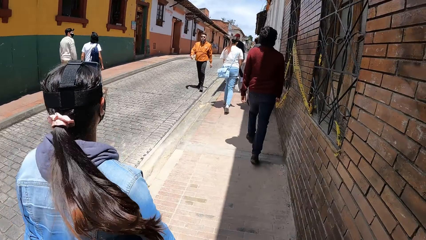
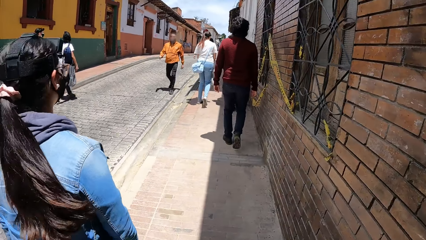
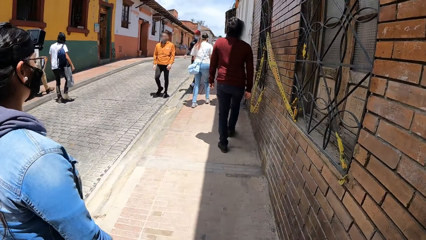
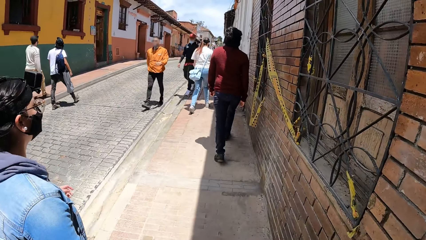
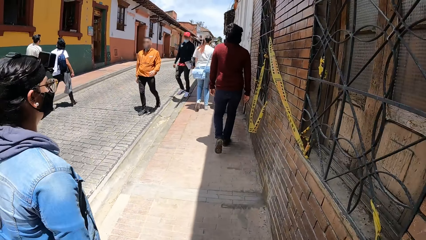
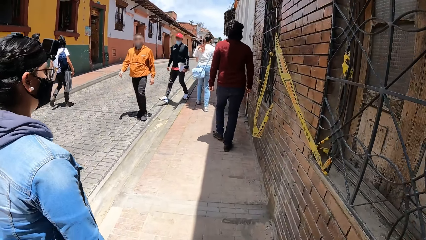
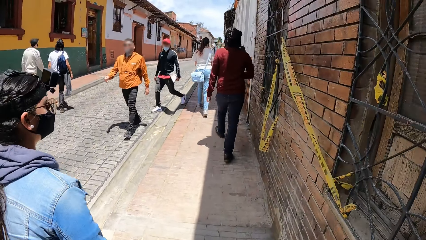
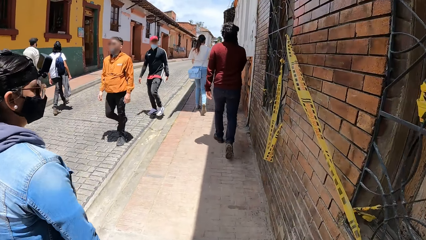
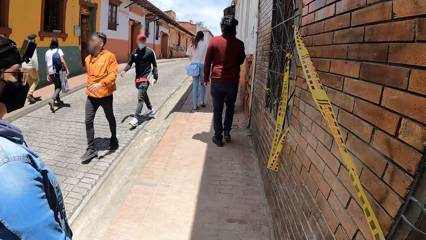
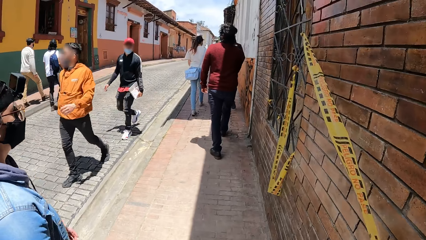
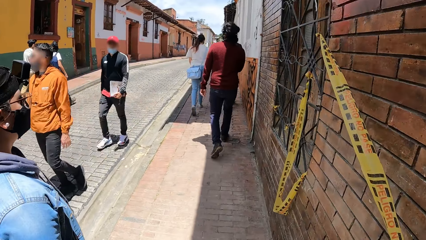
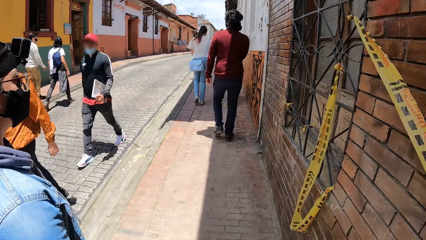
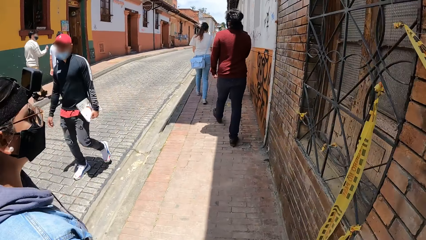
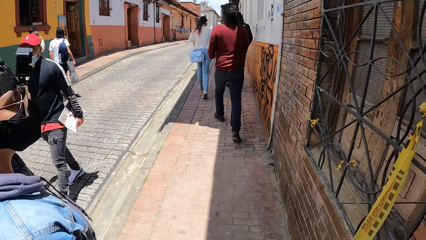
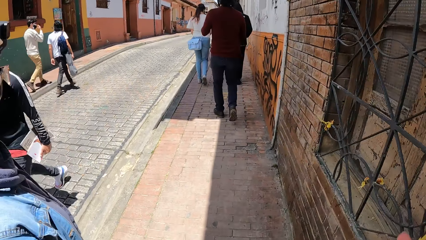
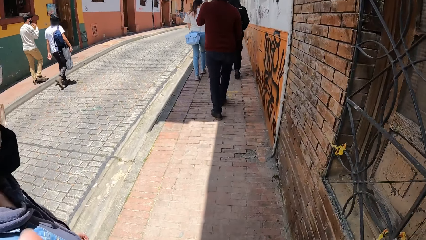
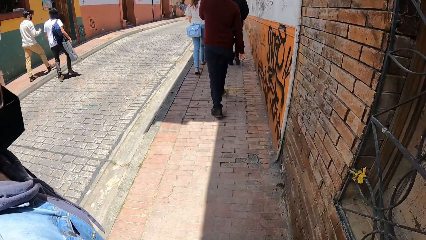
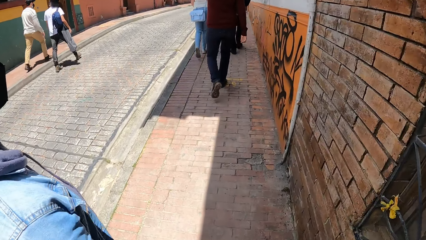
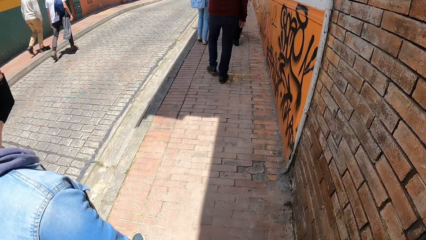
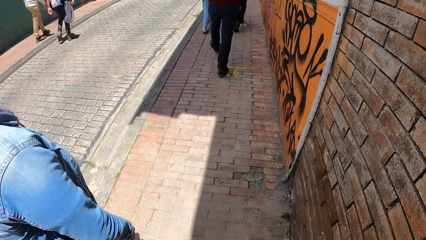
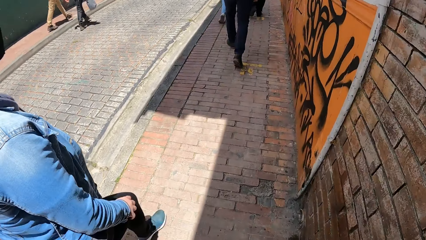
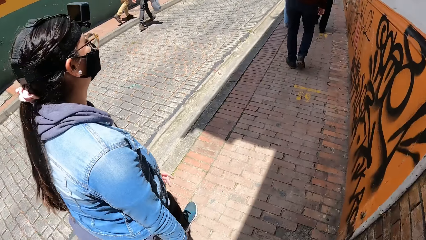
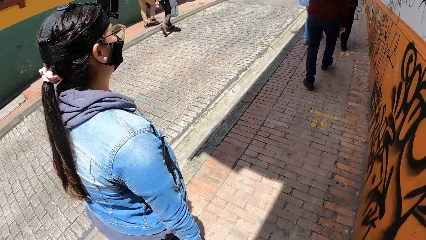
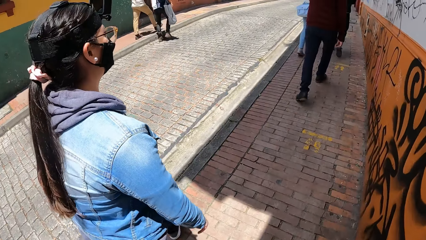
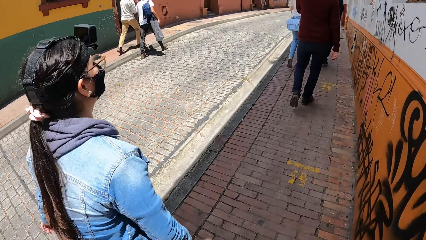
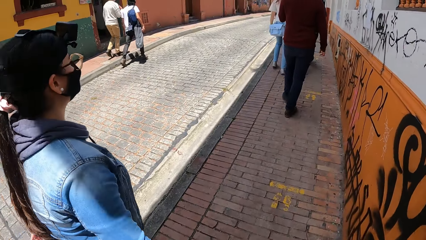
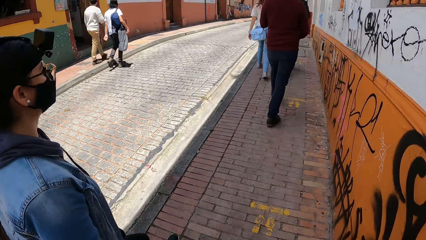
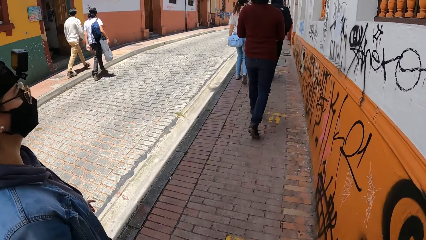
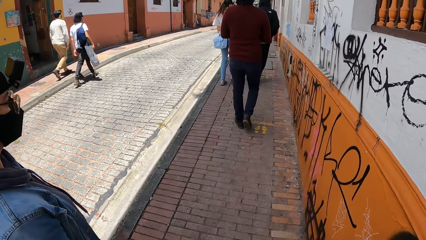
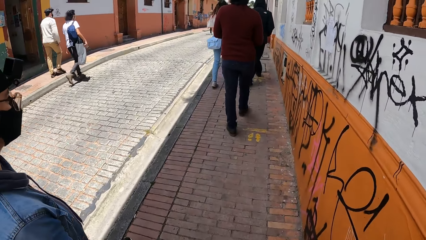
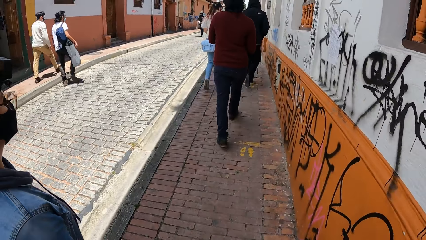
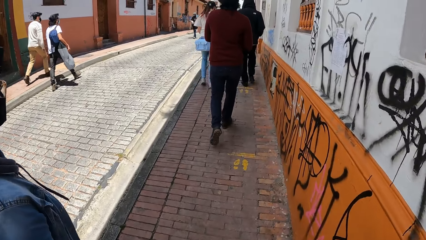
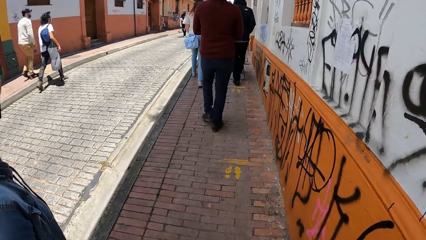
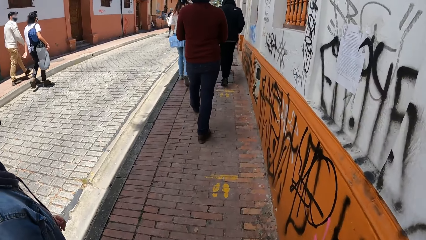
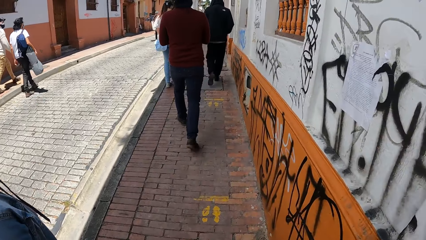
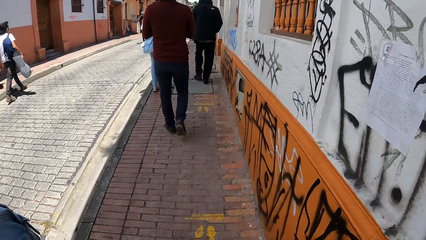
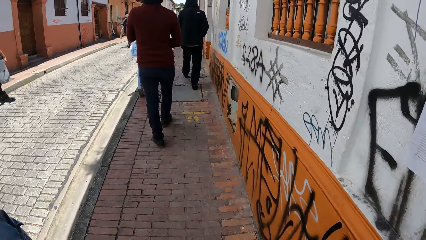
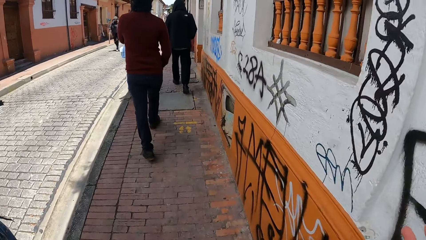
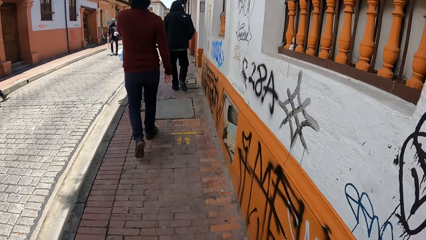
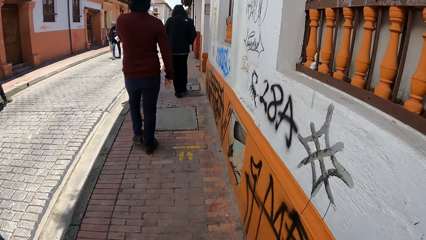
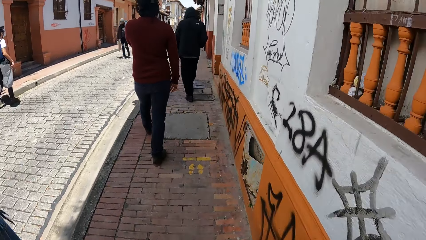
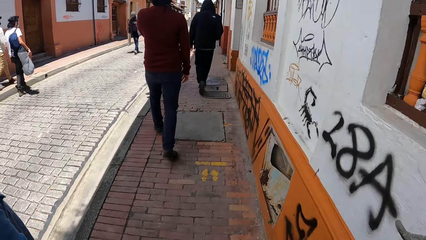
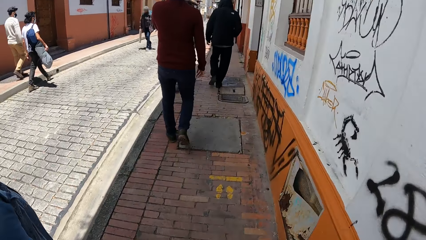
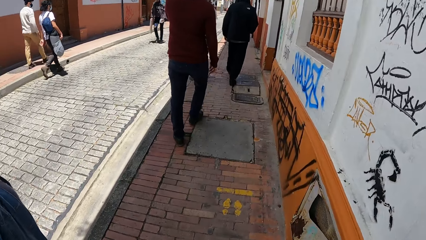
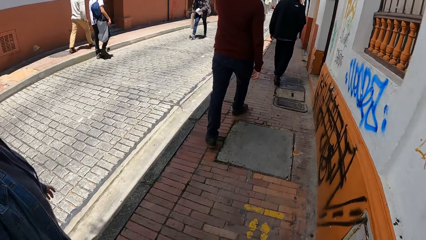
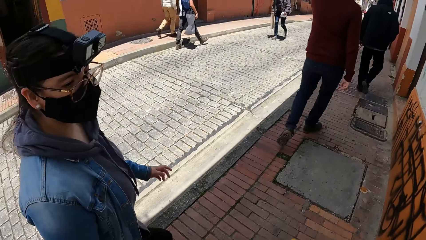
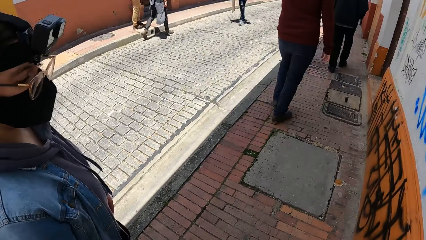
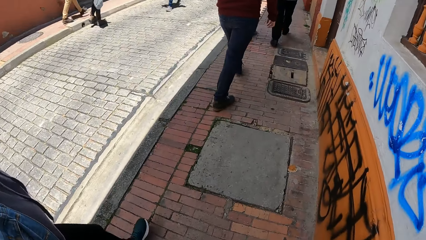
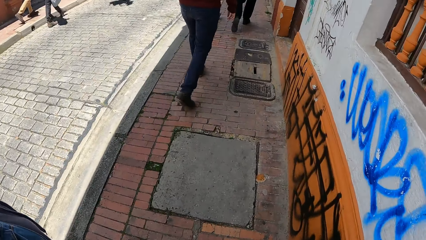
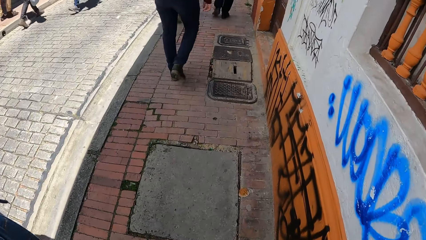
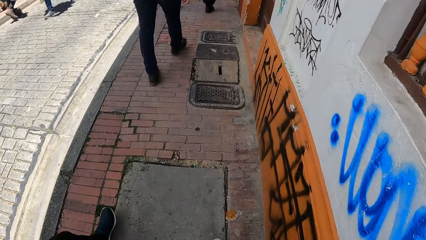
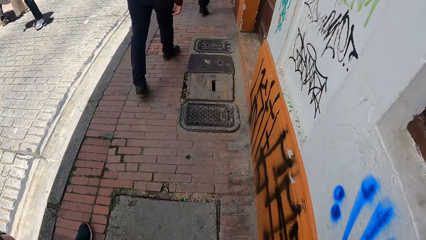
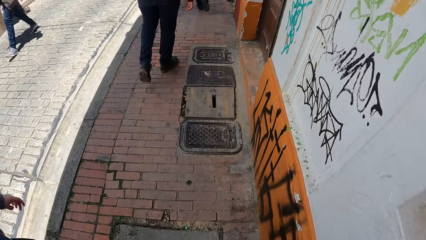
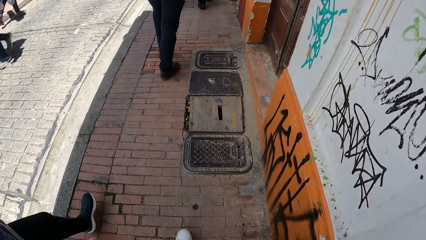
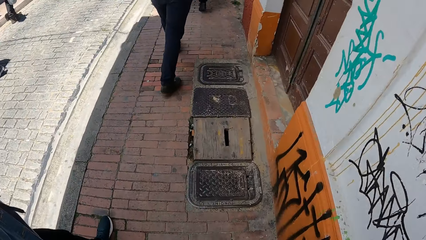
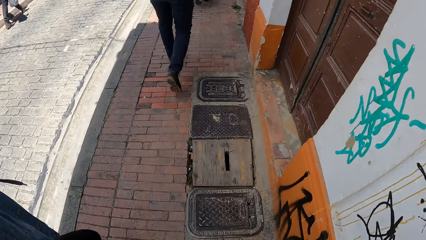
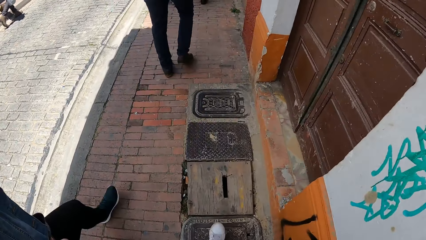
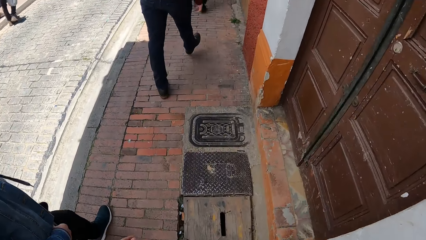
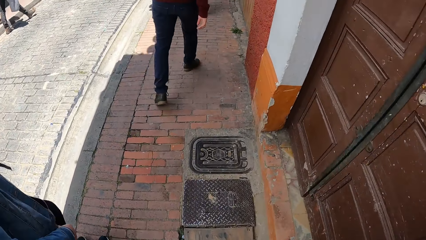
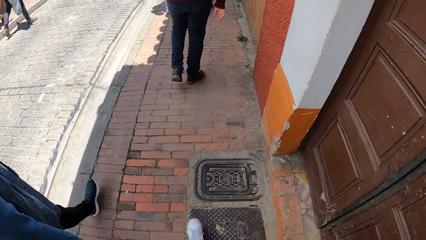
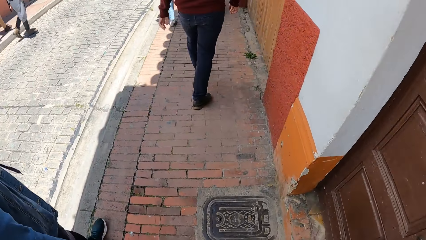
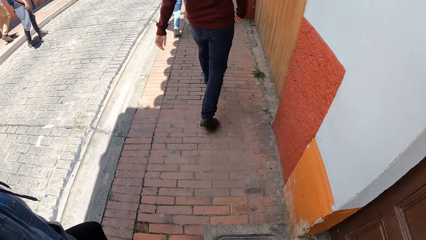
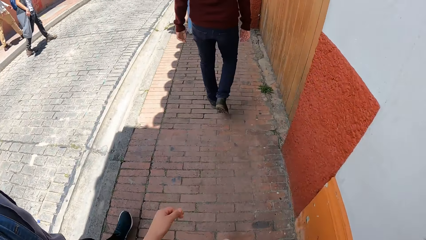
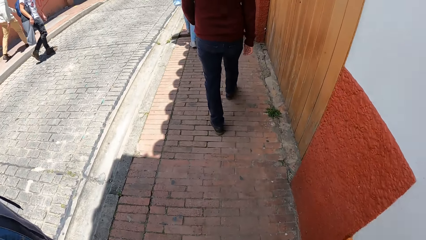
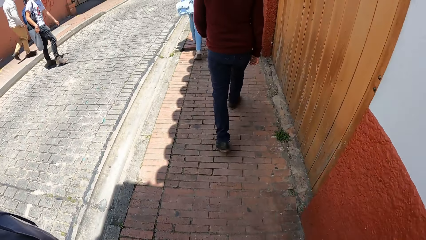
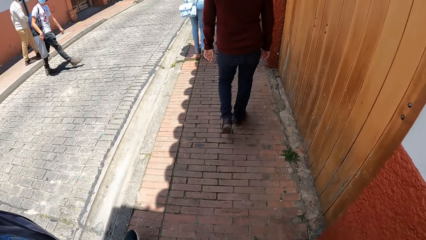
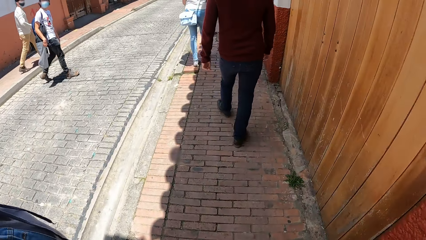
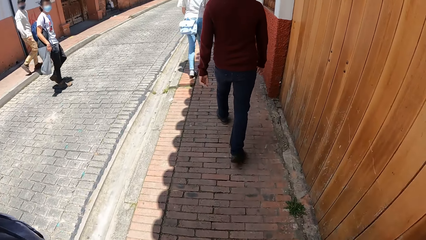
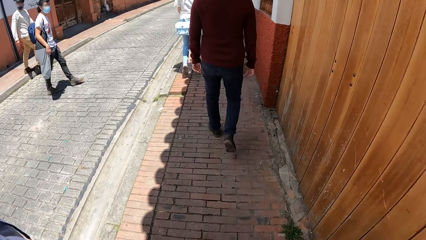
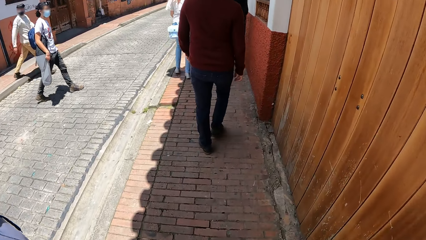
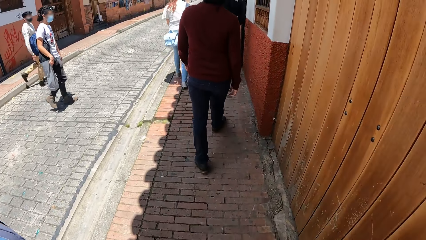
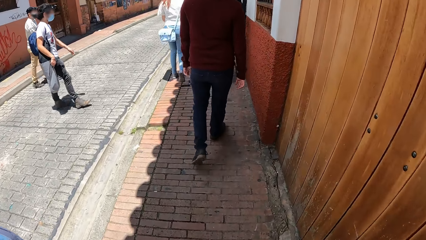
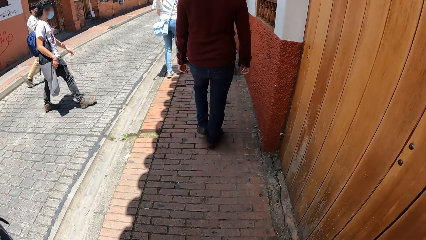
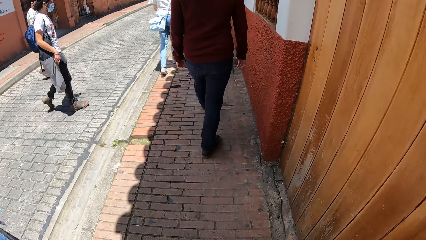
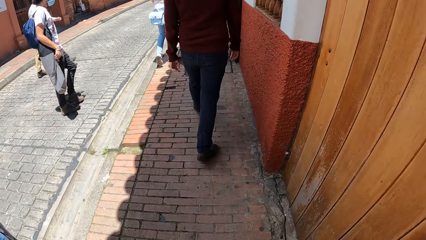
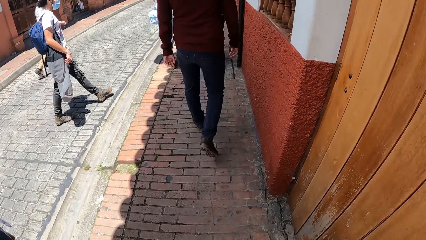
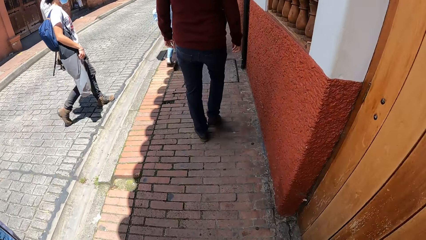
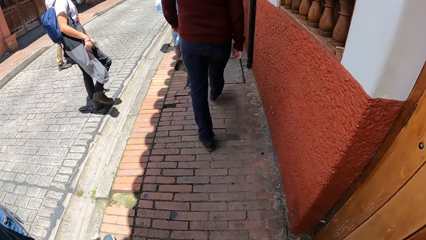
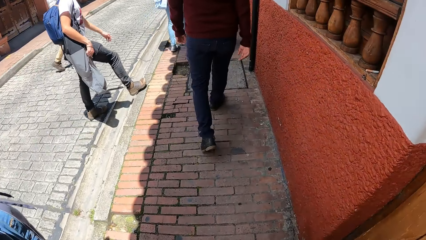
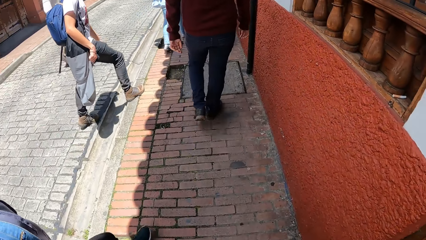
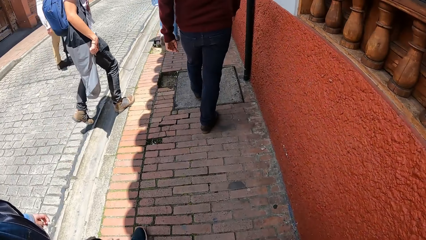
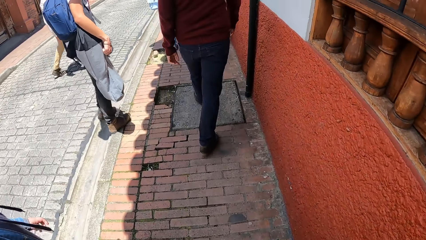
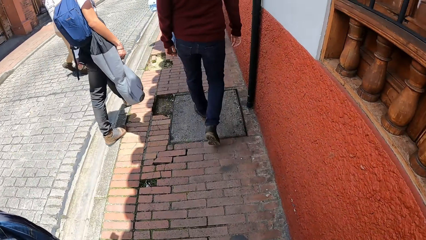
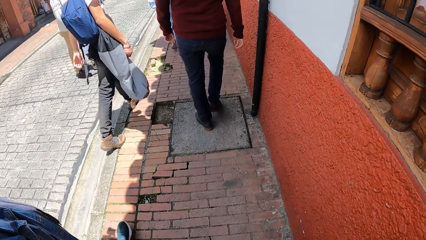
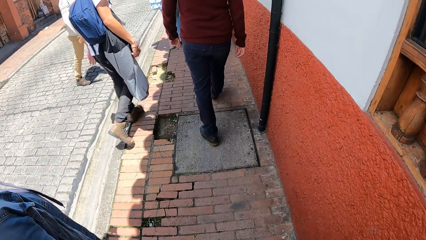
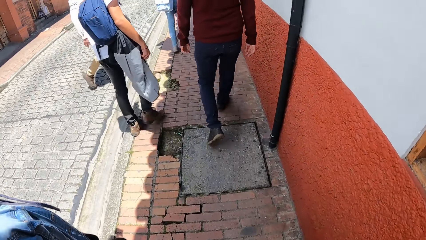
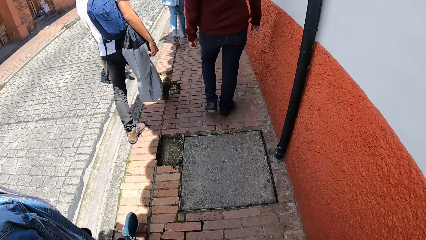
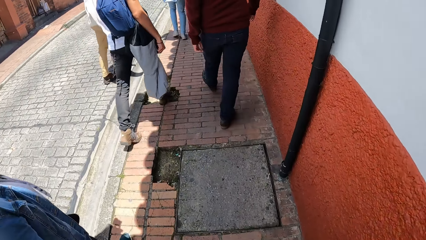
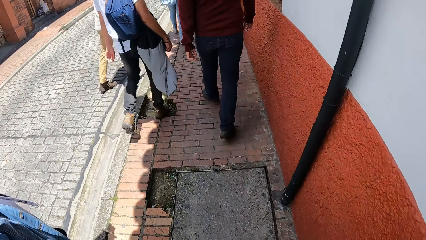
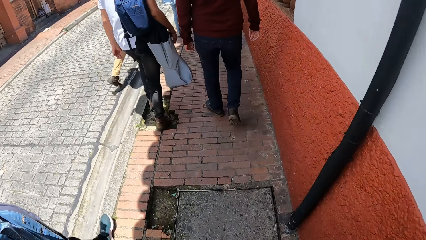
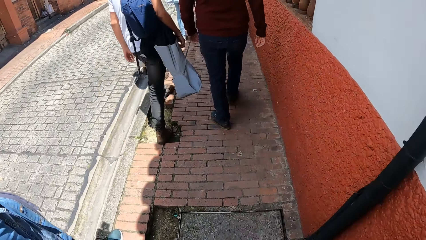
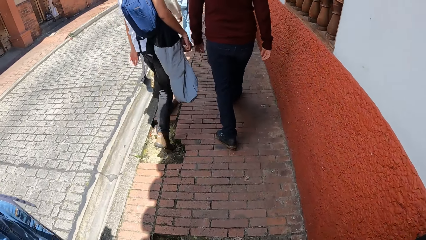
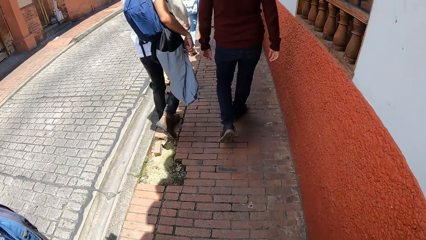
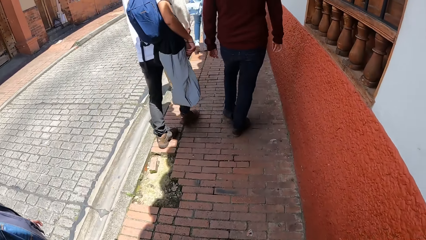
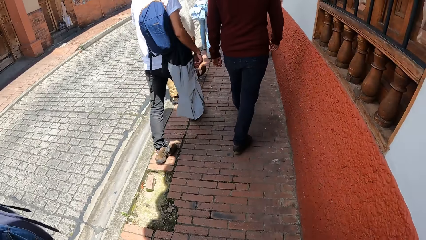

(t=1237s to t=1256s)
The camera wearer walks around with others. A man and another man walk past the camera wearer and the woman. A third man and a fourth man walk towards a fifth man.
